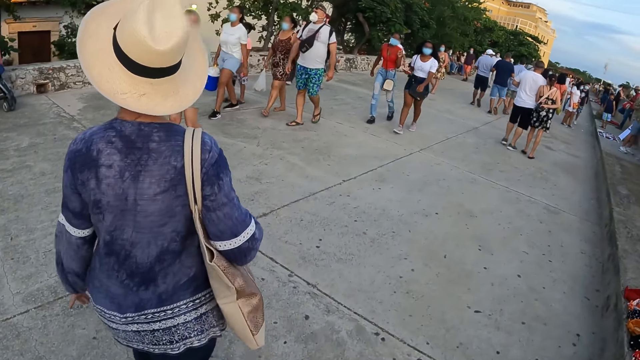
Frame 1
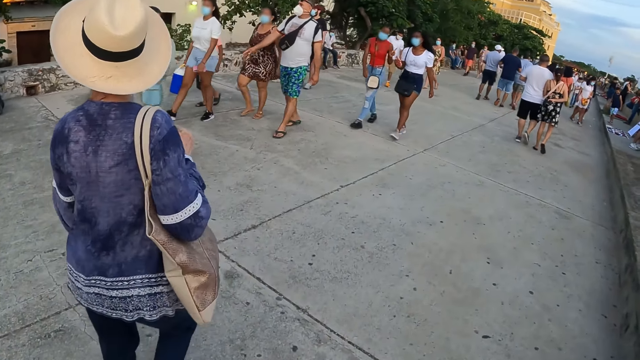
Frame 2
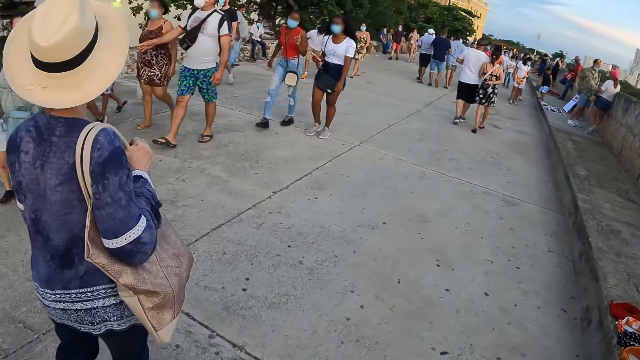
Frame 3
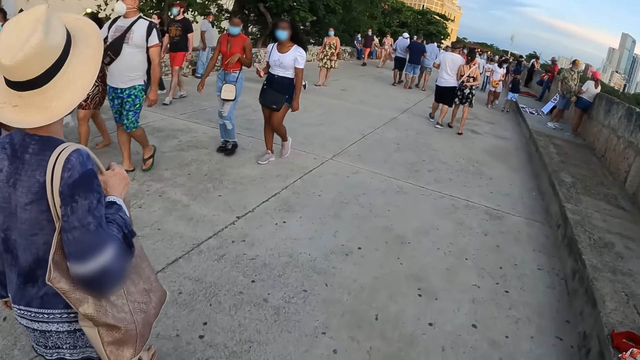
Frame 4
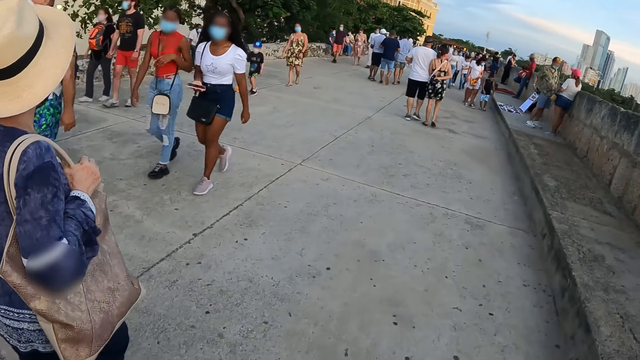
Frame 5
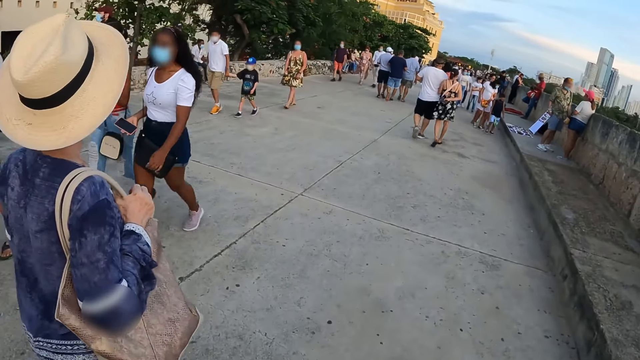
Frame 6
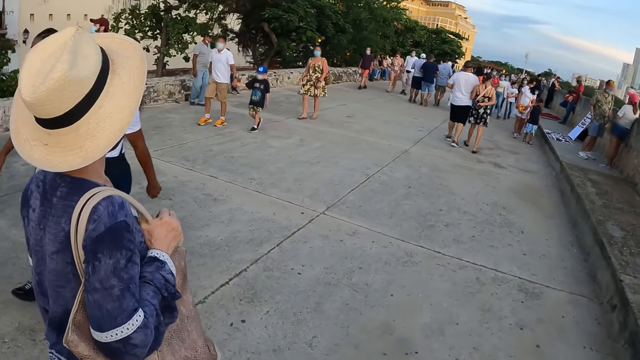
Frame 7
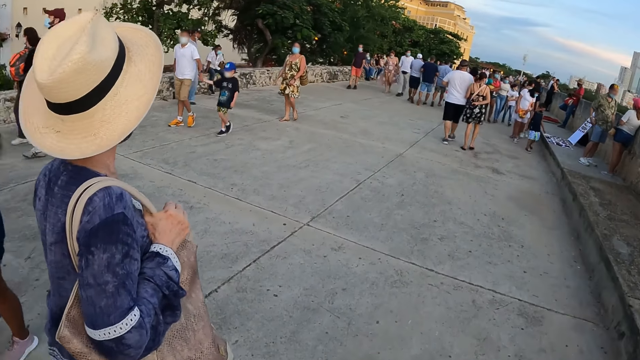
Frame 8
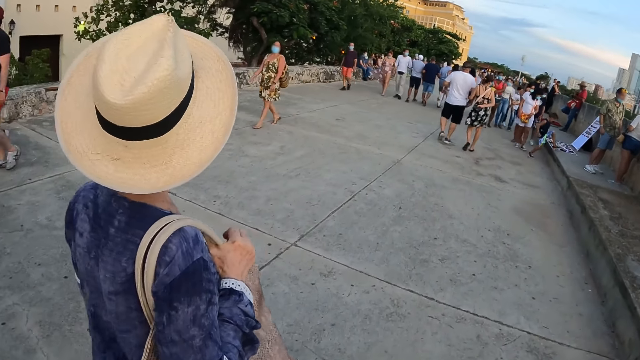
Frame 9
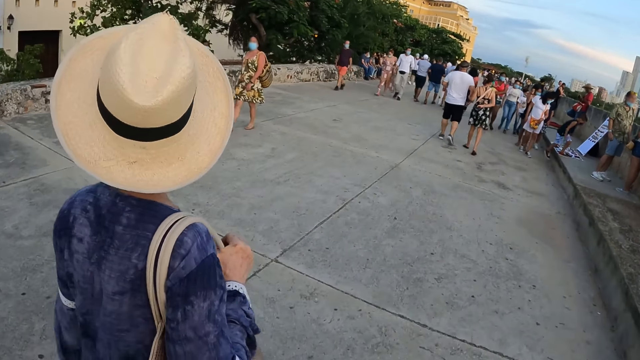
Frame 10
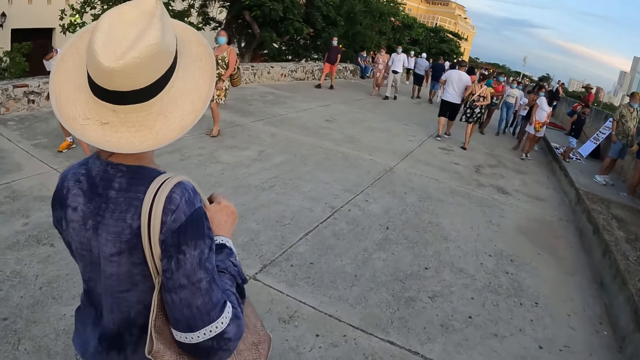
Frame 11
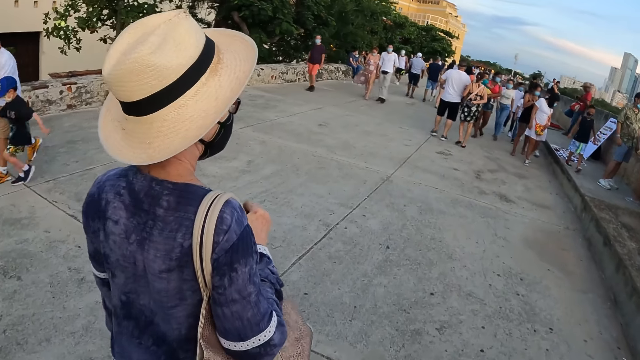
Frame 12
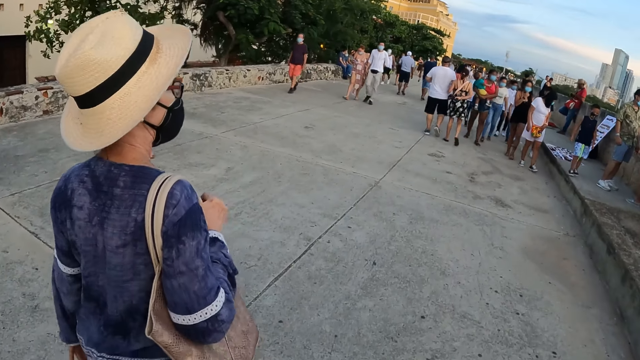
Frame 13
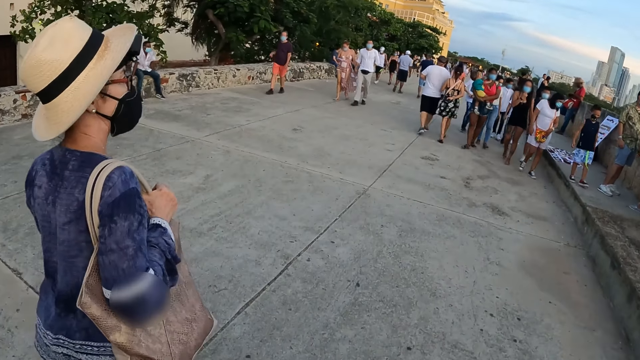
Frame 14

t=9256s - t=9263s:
The camera wearer walks around.

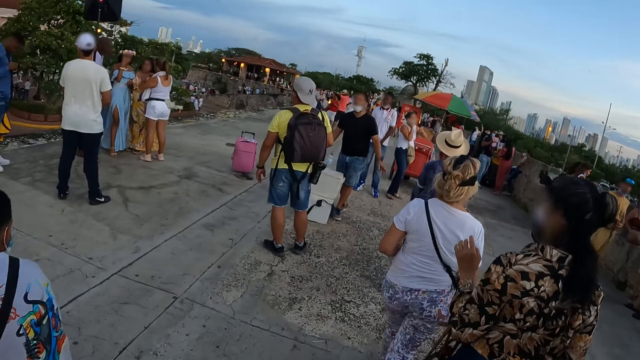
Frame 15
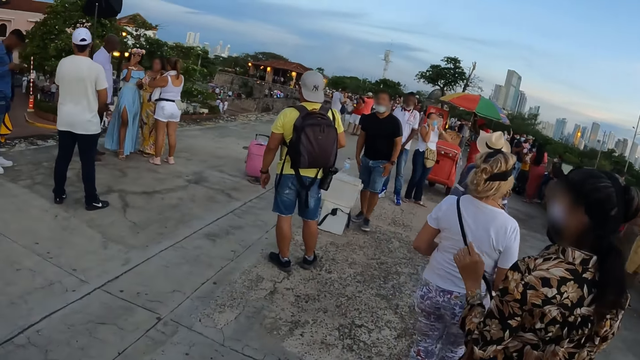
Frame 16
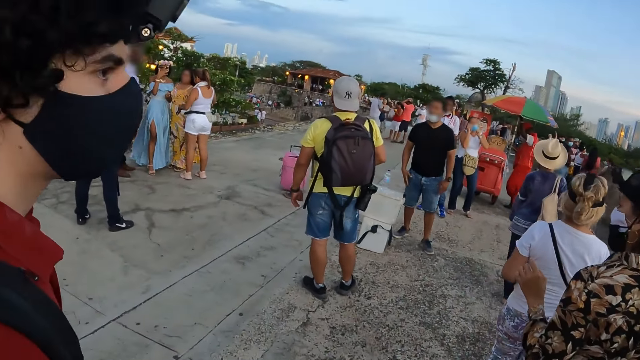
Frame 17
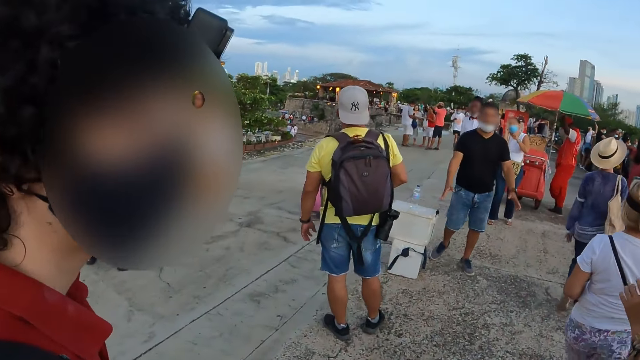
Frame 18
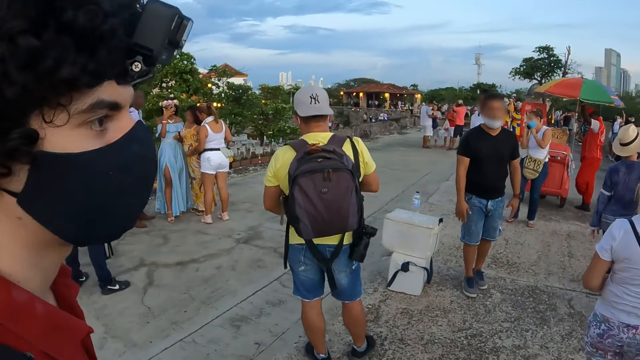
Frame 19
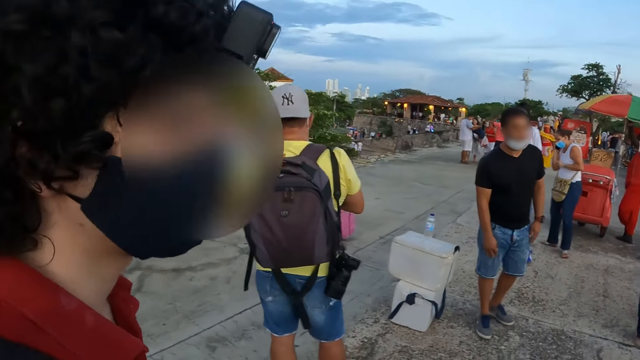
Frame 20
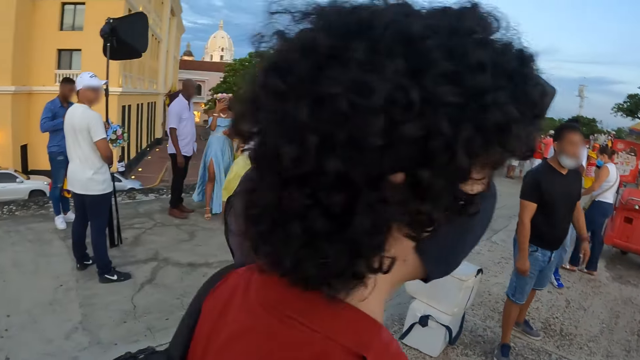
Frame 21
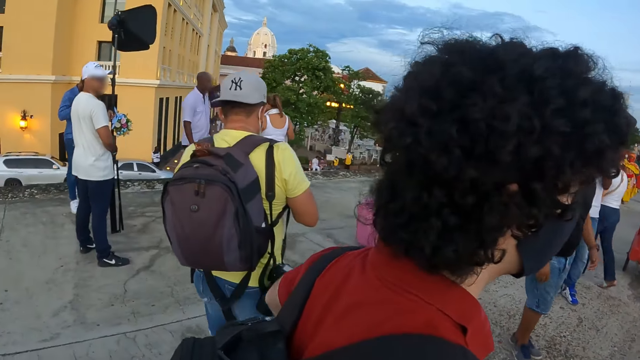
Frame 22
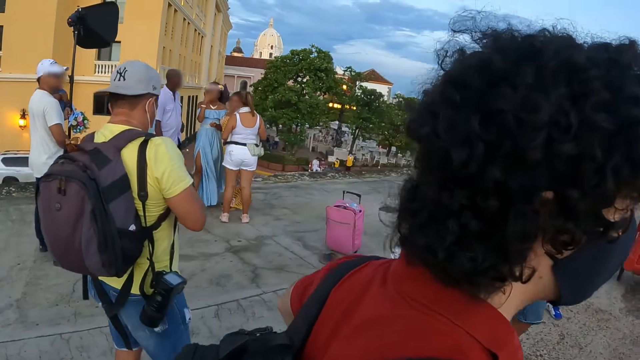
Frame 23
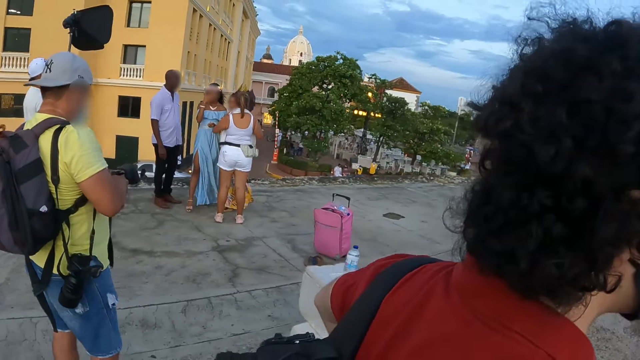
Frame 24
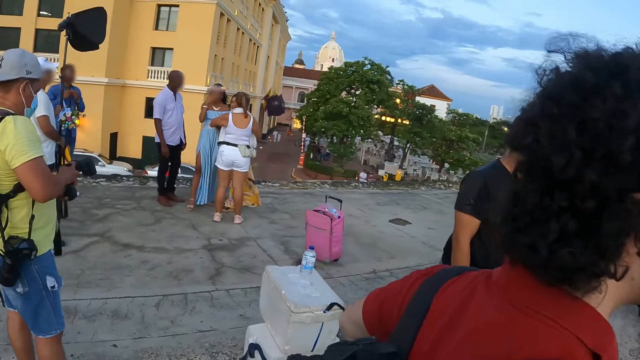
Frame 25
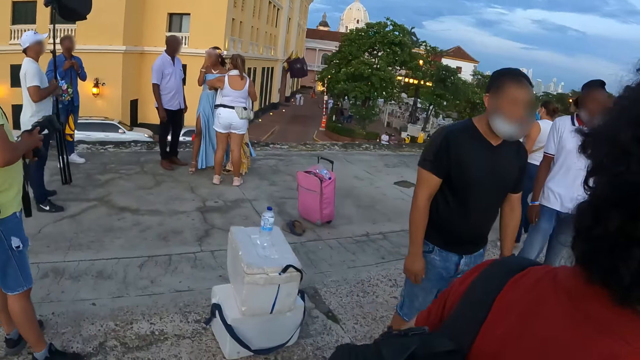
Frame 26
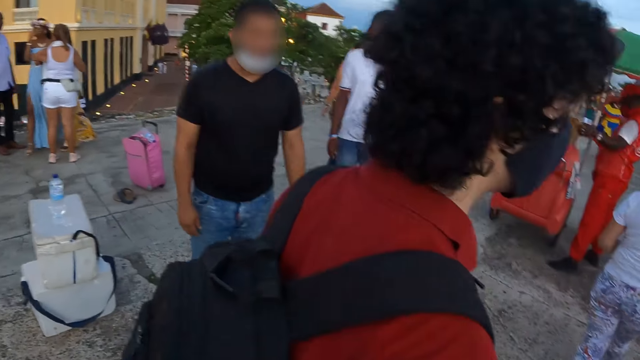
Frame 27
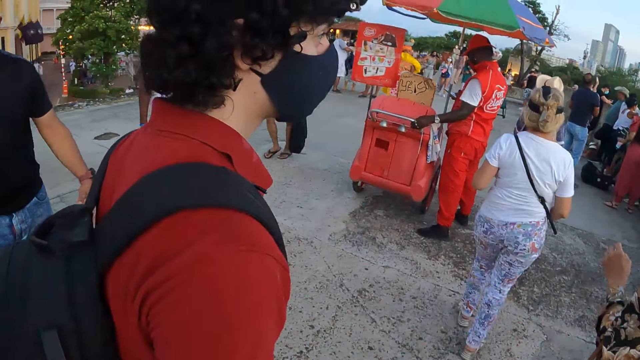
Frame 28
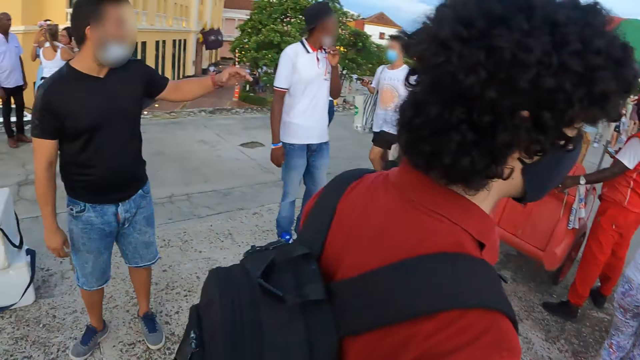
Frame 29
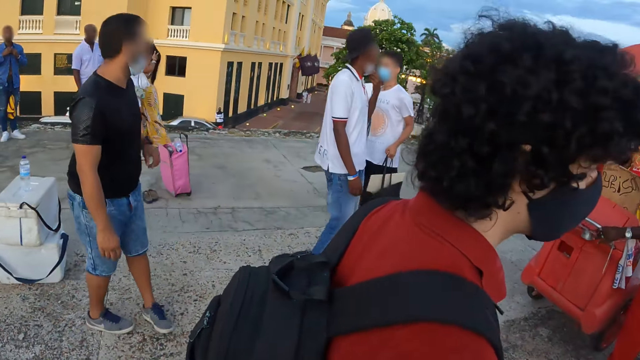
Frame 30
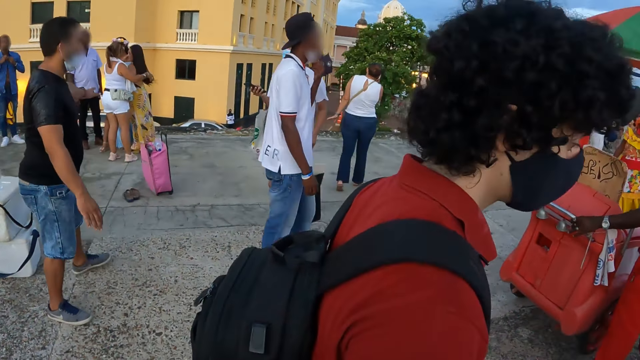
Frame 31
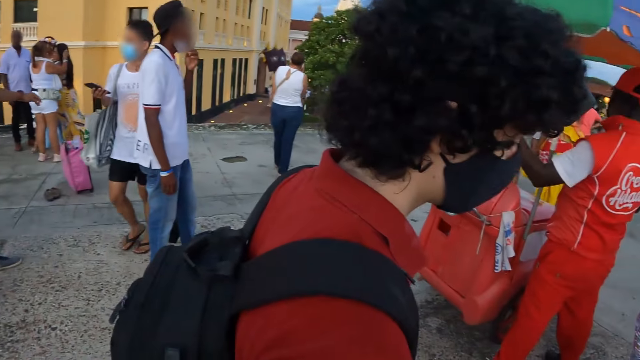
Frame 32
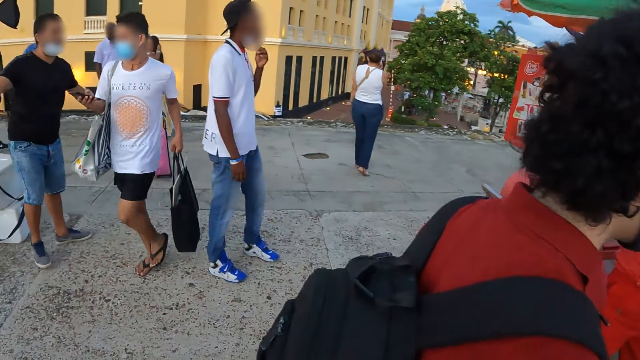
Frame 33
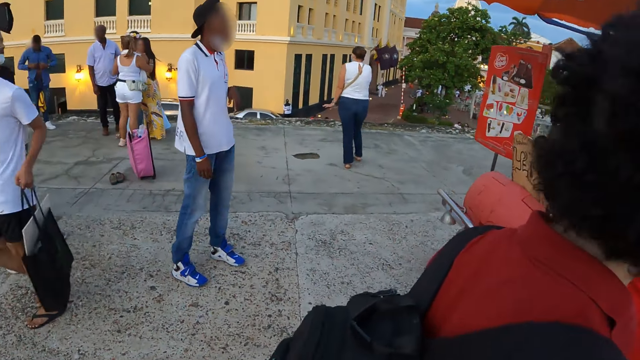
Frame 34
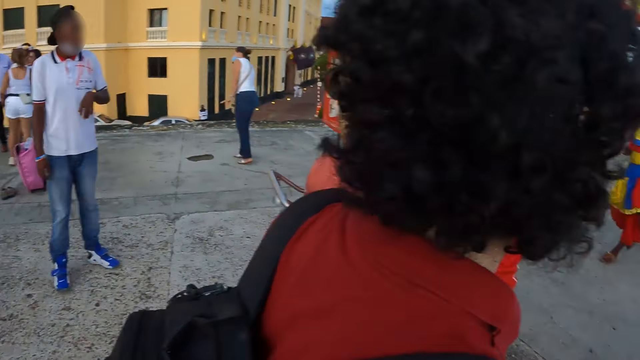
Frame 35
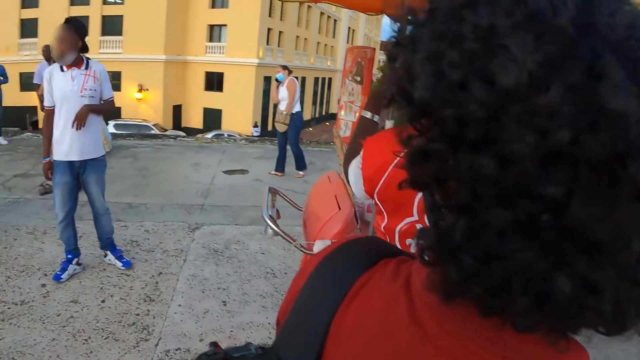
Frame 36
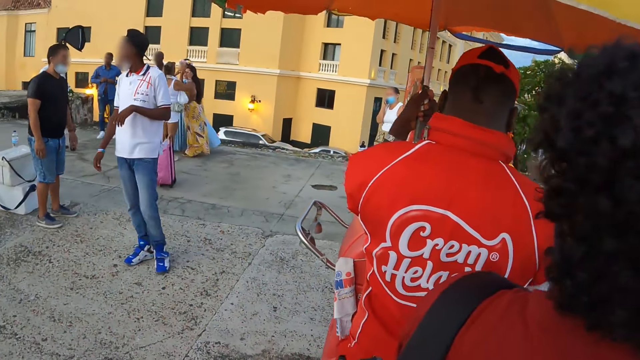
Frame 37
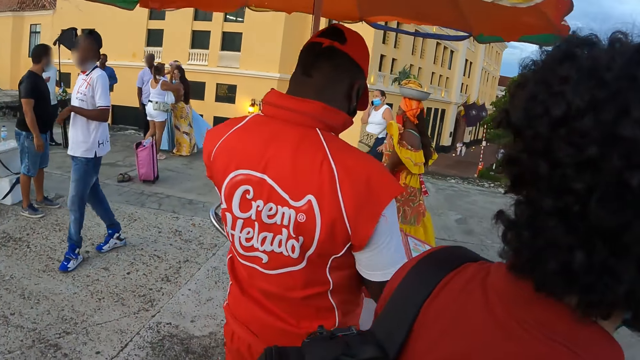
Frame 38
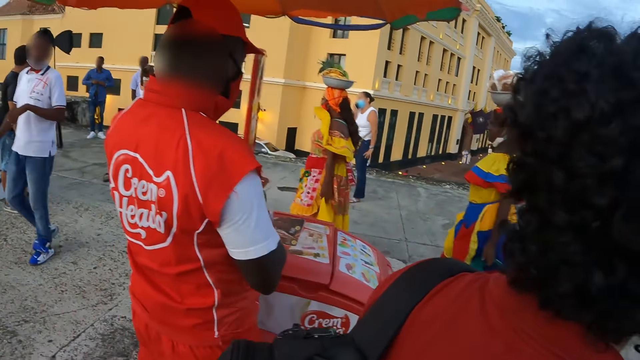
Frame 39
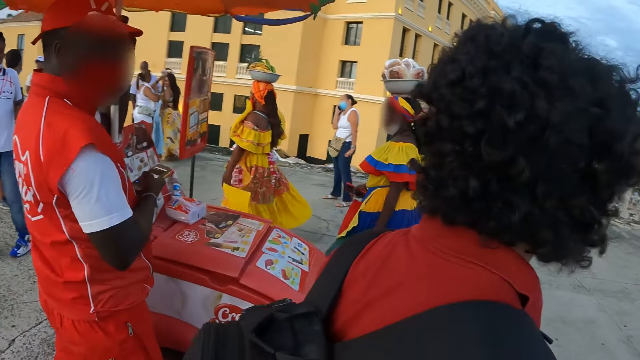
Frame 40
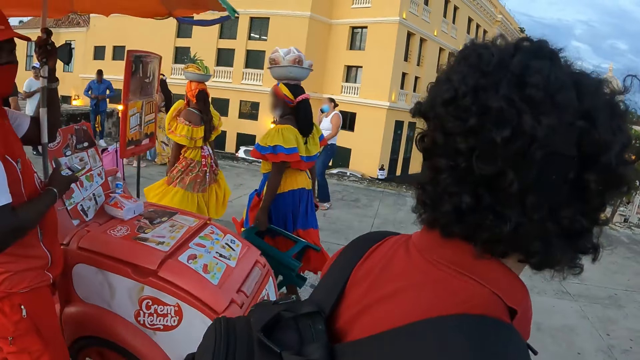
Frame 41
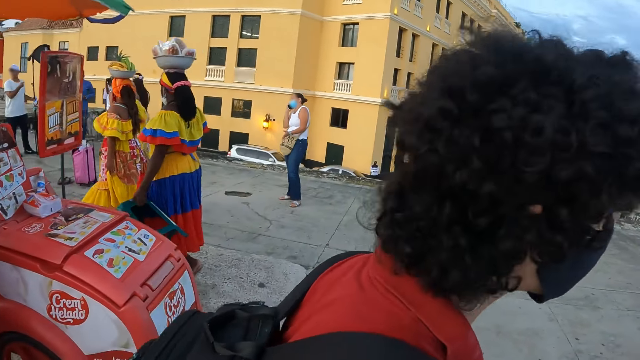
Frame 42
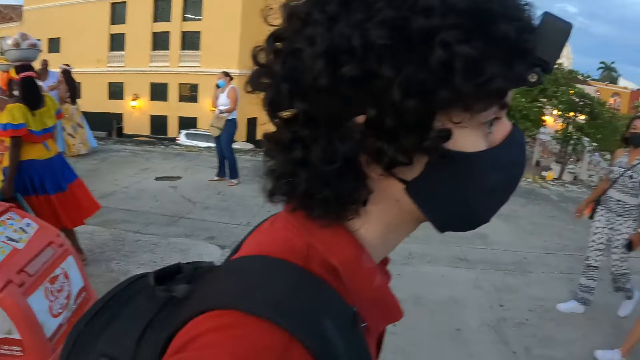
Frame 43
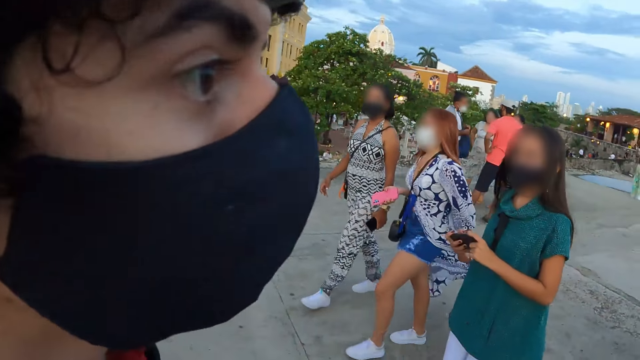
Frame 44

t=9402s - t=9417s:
The camera wearer interacts with a man.
